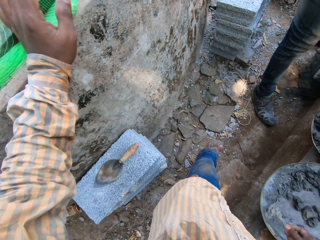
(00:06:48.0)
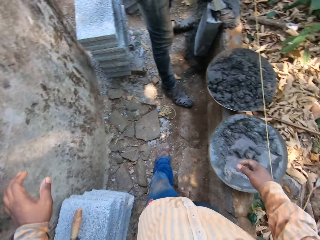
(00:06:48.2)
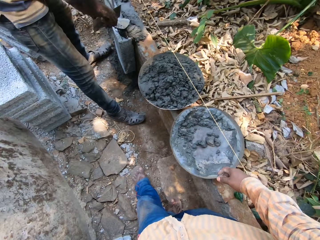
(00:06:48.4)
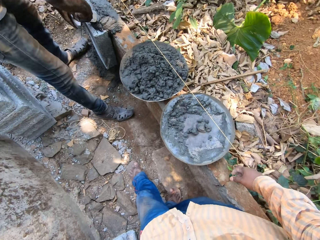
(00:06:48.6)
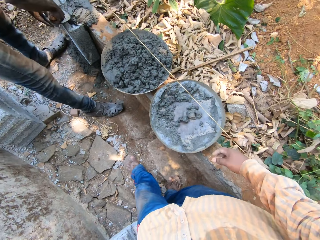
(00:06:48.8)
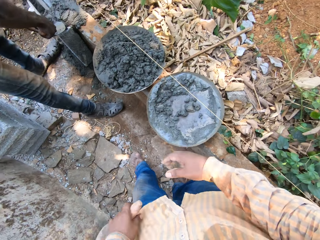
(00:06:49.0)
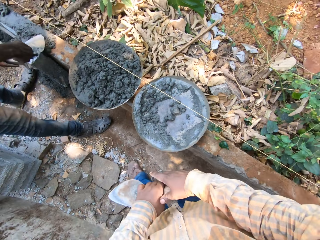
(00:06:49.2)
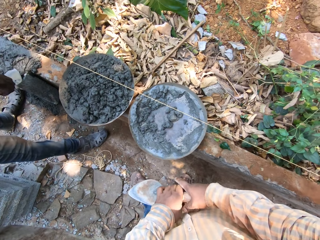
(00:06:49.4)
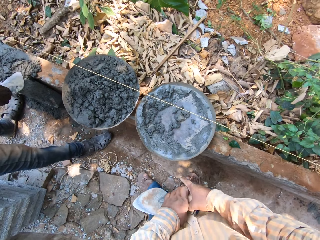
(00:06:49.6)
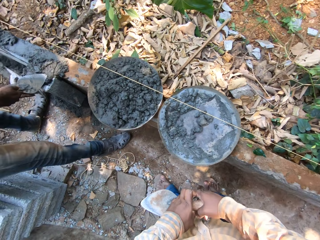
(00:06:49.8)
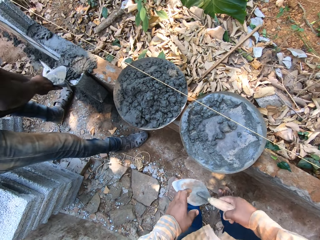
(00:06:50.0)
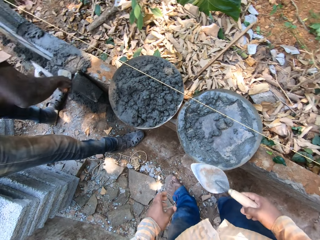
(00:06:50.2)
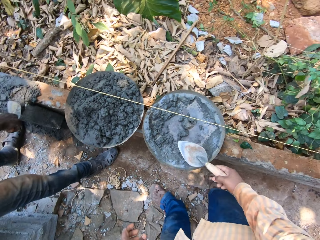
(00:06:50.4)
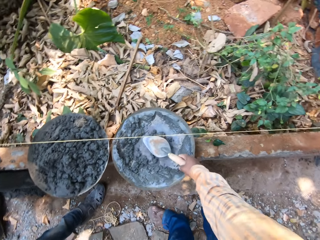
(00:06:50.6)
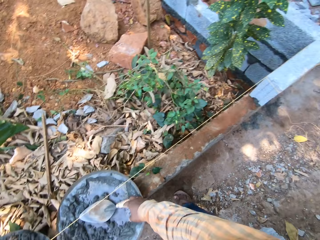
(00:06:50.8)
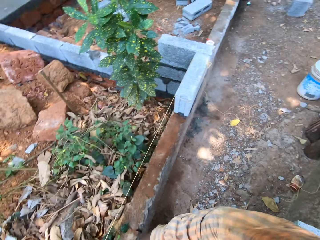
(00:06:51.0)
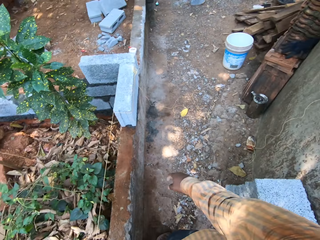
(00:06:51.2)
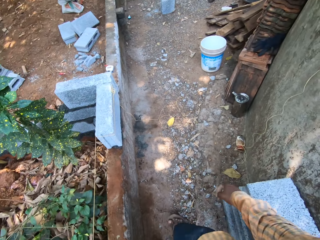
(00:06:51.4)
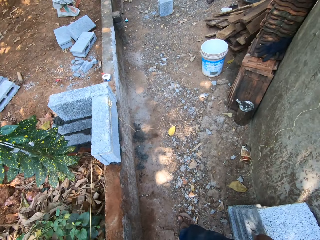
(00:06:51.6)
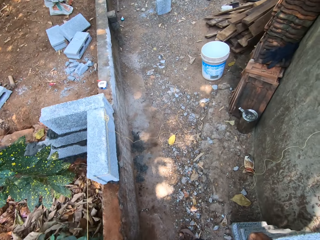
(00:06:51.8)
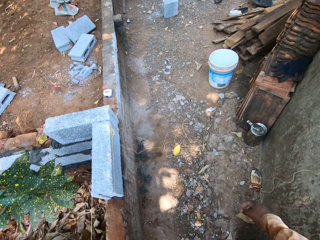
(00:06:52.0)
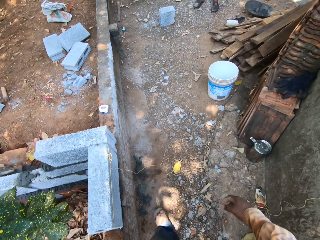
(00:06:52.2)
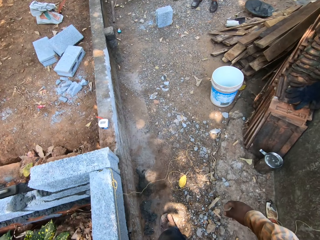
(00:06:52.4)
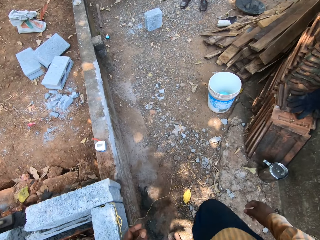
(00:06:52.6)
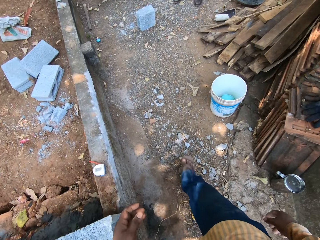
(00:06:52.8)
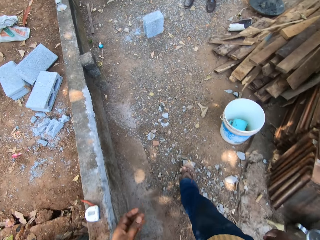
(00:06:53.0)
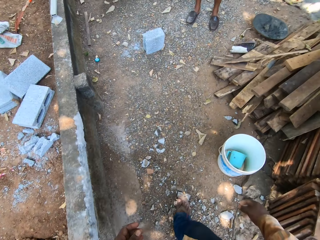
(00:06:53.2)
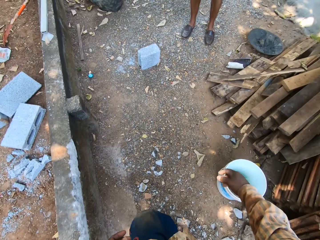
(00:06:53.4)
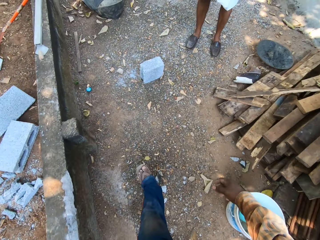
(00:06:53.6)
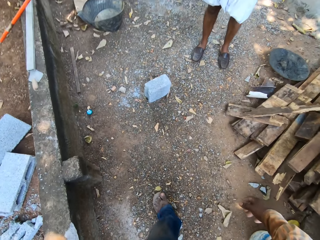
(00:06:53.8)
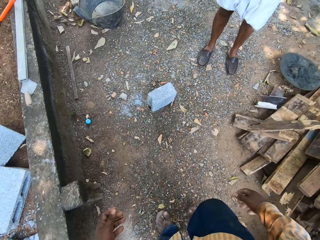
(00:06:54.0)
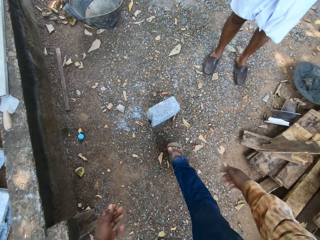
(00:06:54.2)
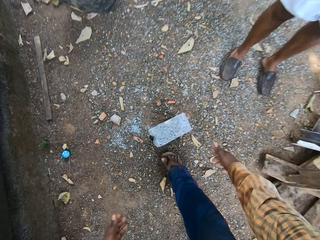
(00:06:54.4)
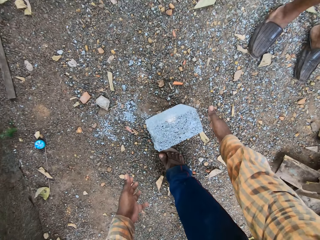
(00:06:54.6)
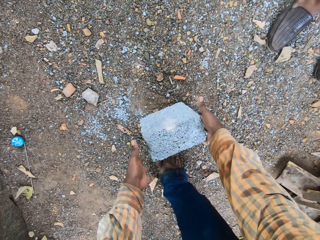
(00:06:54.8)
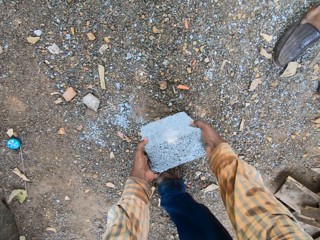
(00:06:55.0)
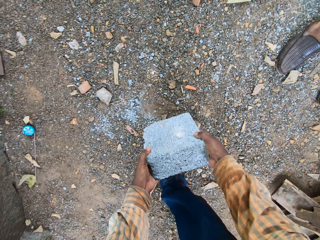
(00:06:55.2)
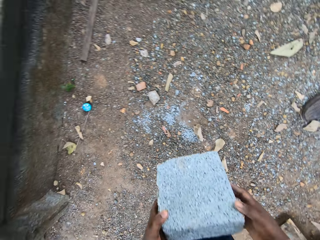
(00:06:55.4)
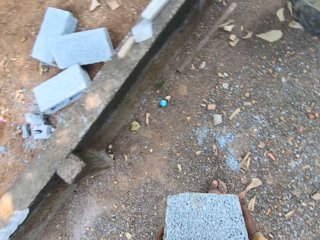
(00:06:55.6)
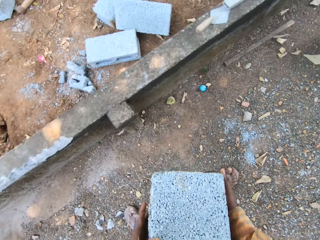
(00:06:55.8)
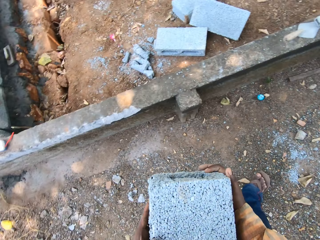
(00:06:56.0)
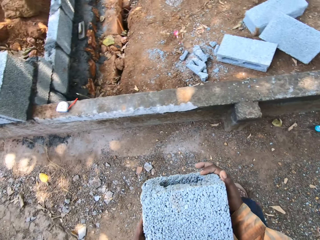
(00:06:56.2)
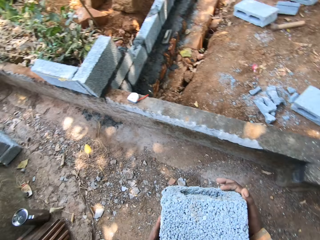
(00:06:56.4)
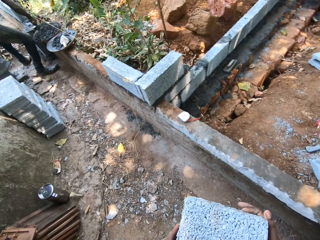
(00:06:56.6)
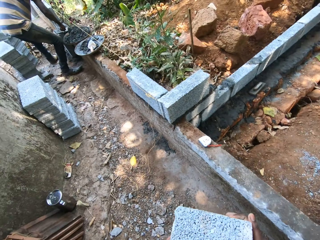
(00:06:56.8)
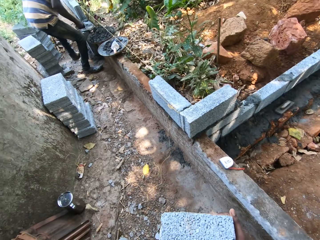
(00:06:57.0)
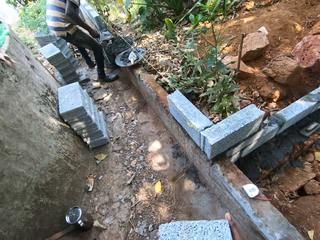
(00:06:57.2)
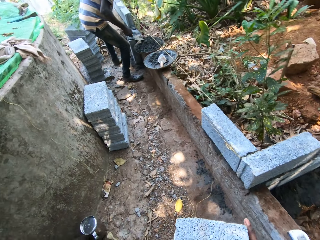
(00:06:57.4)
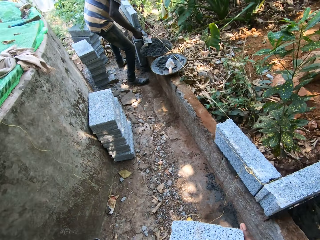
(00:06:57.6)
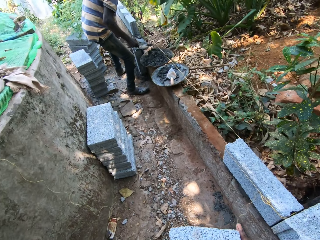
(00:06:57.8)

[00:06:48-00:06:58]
The camera wearer holds the wall for support. He takes a trowel with his right hand. He drops the trowel in his right hand on the tray on the fence. He picks up a brick from the ground with his hands.

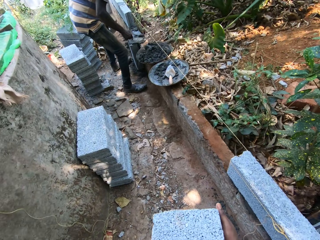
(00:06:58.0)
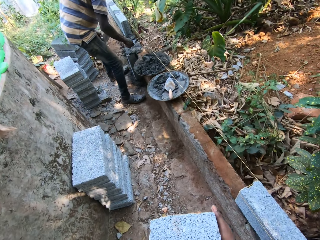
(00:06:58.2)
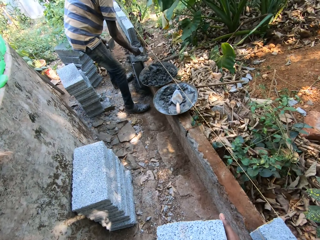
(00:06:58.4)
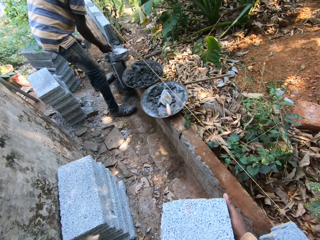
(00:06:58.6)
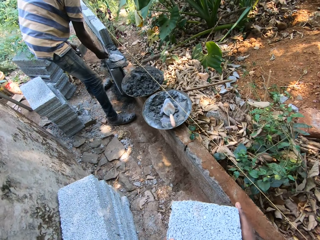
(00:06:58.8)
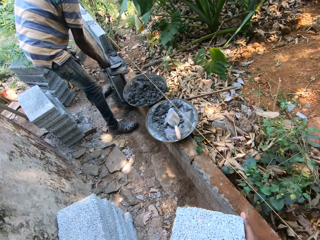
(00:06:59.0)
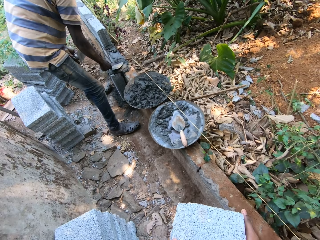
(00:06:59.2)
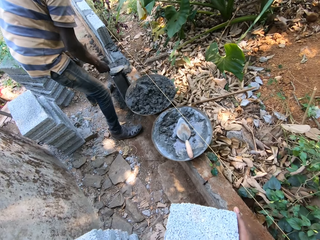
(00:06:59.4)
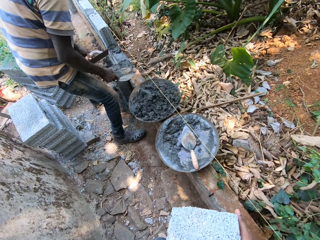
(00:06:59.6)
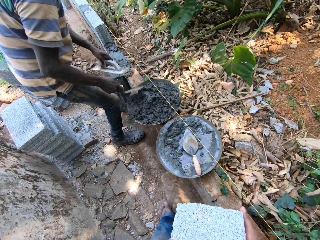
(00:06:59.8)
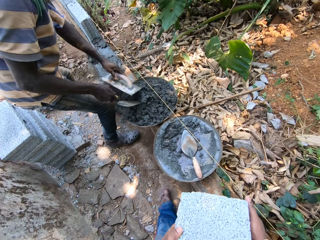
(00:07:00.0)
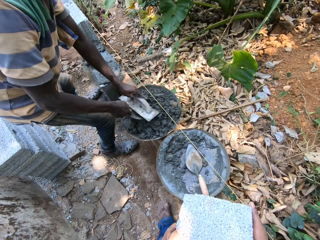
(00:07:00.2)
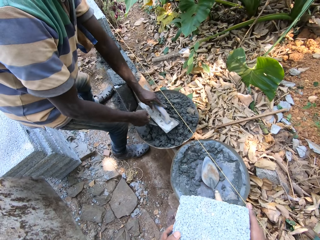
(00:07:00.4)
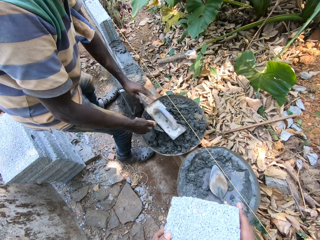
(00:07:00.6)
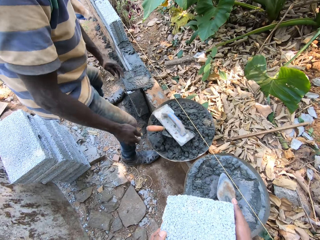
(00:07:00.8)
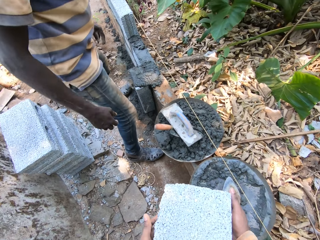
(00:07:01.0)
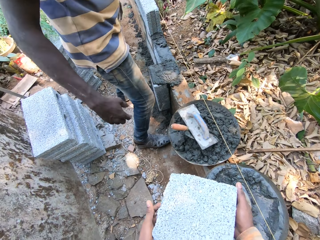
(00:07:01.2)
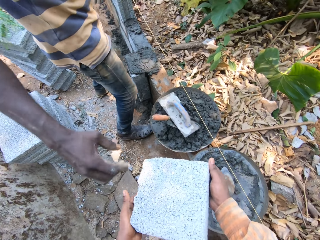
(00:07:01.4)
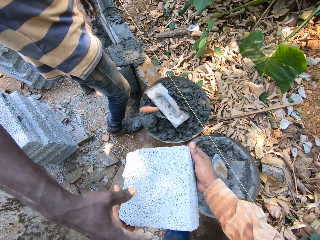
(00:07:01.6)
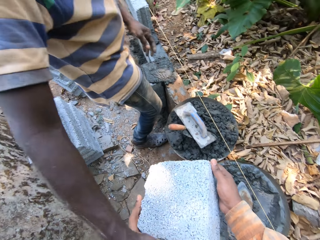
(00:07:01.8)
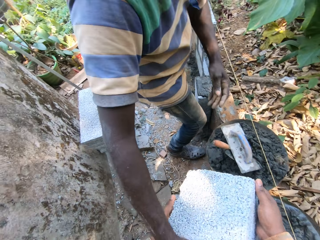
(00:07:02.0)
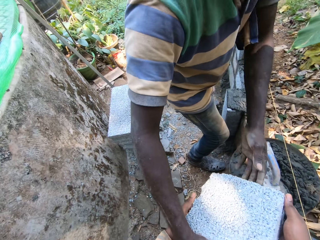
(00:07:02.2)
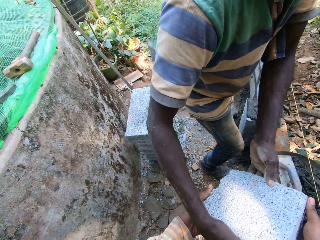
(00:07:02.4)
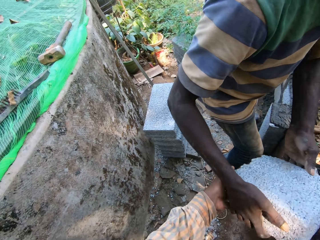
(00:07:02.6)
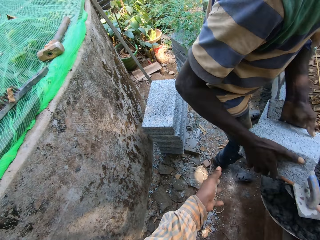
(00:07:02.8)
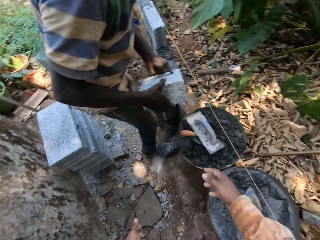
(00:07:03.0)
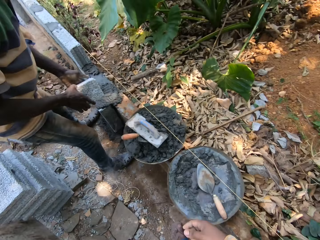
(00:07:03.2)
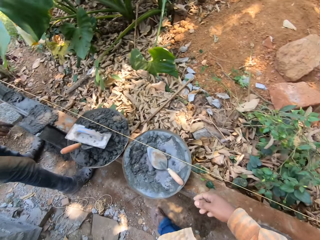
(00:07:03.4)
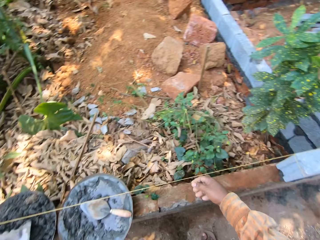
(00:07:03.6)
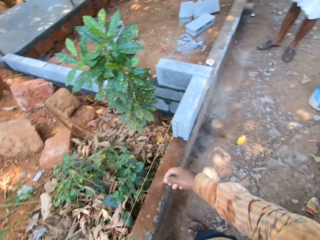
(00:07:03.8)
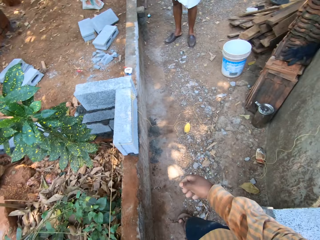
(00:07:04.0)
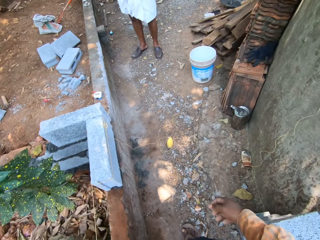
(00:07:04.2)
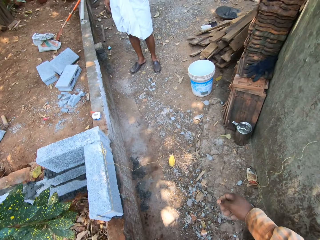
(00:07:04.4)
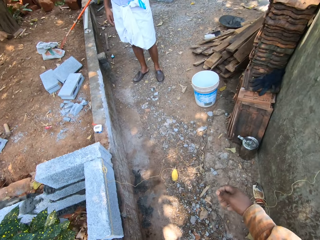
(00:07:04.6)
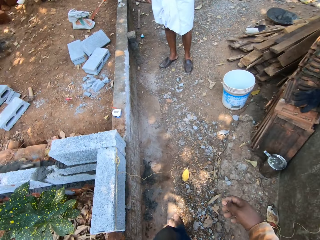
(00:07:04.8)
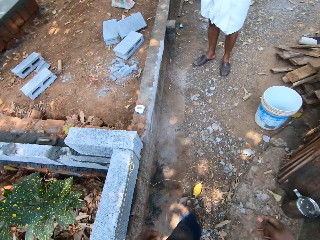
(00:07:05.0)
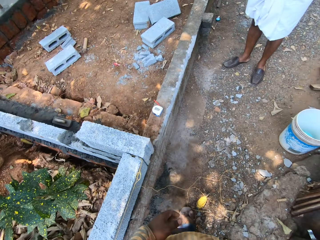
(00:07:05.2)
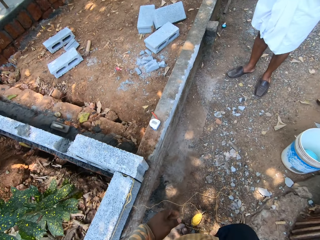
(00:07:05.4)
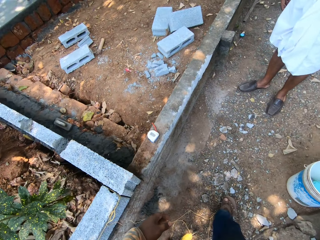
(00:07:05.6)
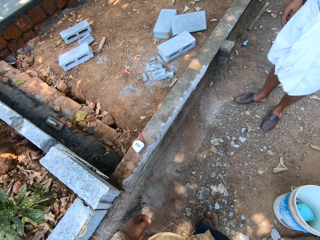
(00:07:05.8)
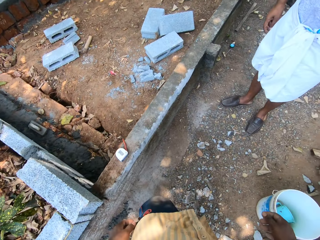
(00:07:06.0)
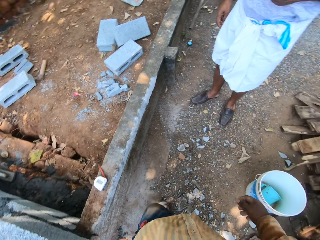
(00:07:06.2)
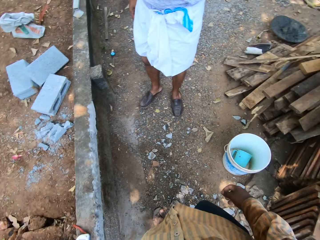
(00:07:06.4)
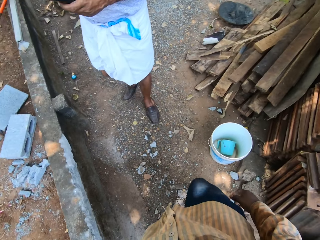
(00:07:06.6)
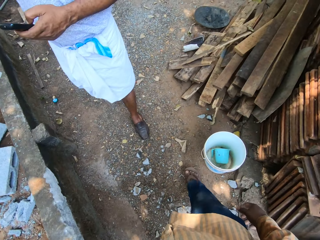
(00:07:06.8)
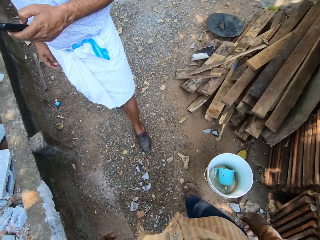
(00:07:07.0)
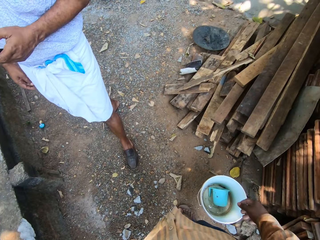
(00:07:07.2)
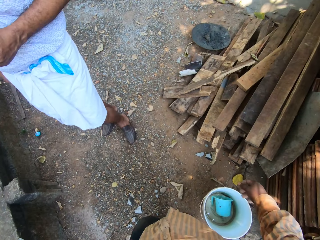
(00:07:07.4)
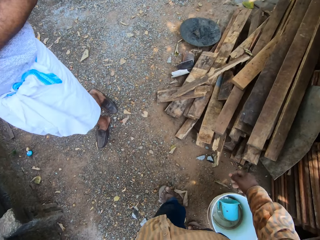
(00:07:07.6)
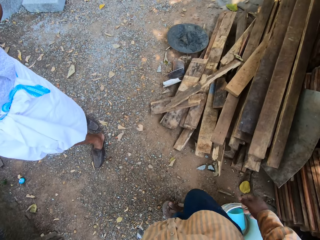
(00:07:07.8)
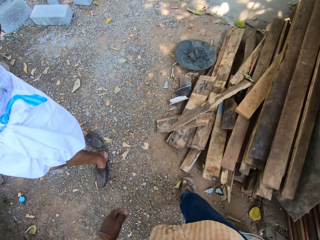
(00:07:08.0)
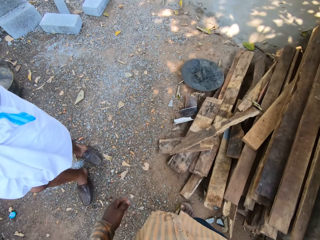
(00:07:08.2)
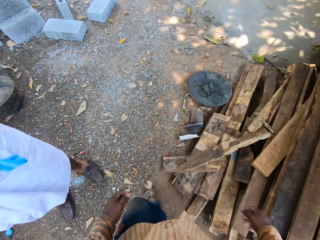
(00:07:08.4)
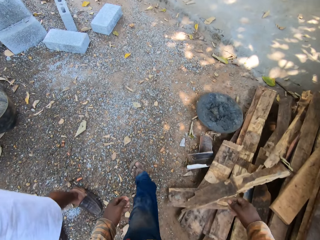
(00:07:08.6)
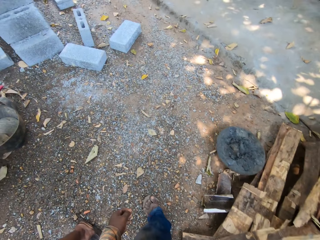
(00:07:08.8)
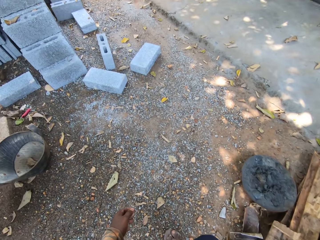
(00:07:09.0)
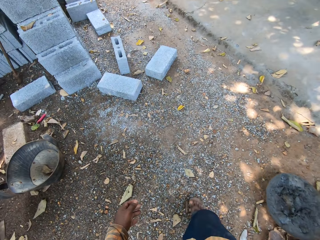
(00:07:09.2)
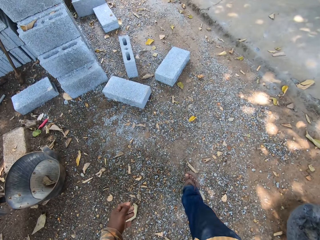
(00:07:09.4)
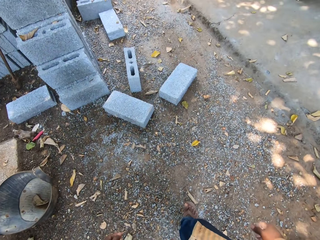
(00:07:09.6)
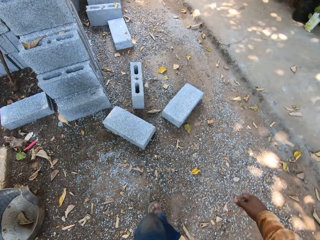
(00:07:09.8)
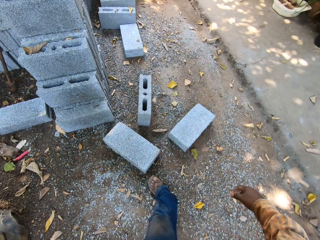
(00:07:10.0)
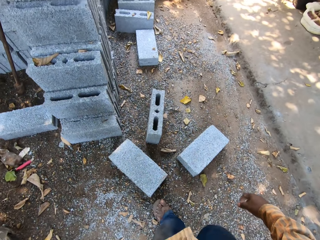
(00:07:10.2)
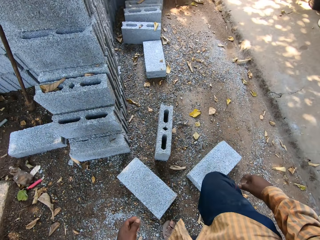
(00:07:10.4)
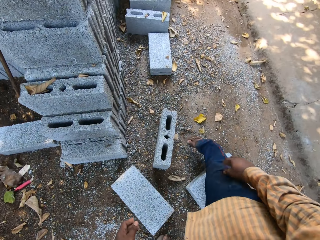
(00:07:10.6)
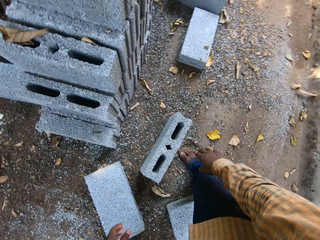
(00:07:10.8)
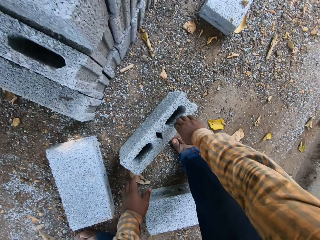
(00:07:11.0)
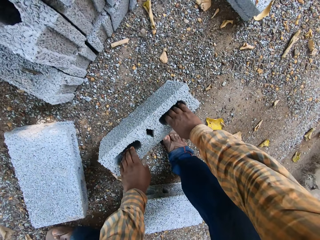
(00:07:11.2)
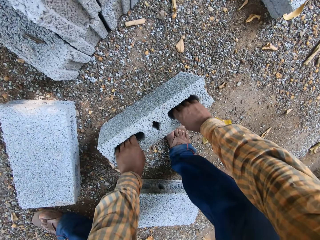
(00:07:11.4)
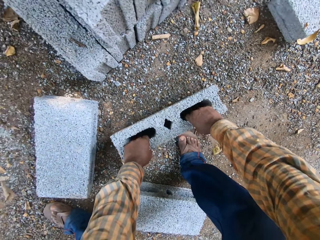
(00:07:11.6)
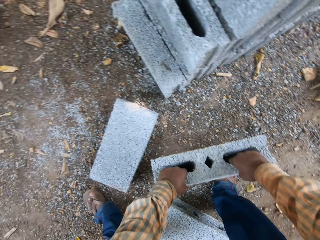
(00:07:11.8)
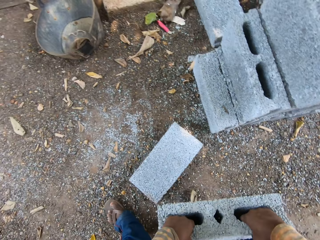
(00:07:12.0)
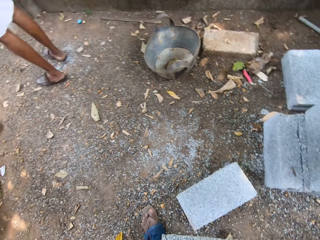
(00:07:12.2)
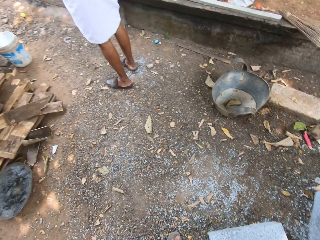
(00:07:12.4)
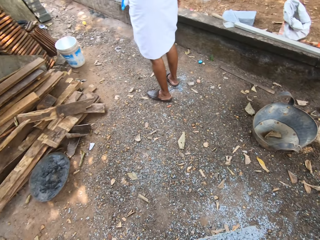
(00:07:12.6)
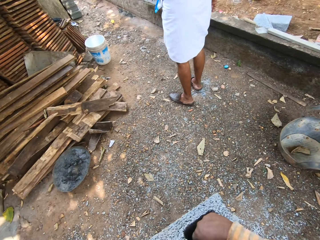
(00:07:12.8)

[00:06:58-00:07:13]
The camera wearer walks towards a man. He drops the concrete trowel in the tray of mortar on the fence with his left hand. He converses with the man. The man collects the brick from the camera wearer's hand with his hands. The camera wearer converses with the man. He picks up a brick from the ground with his hands.
